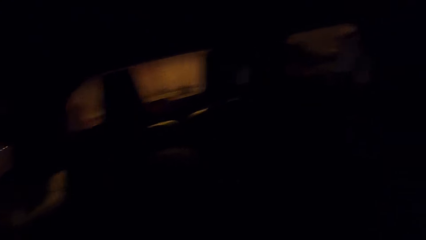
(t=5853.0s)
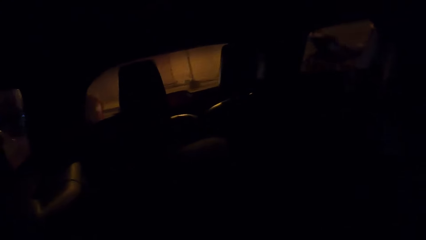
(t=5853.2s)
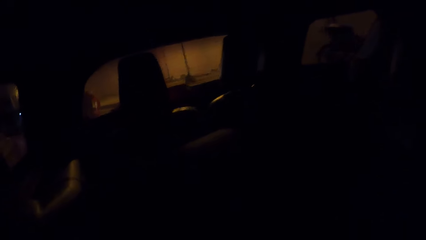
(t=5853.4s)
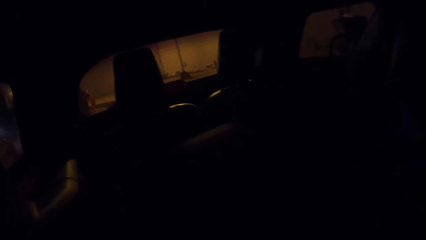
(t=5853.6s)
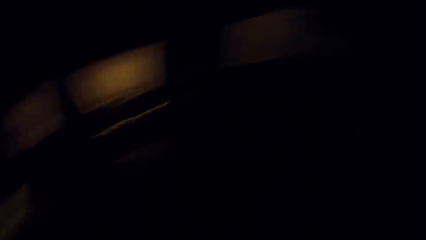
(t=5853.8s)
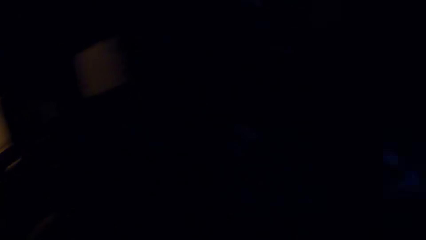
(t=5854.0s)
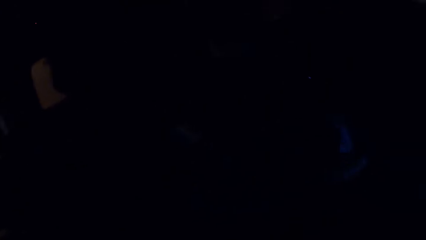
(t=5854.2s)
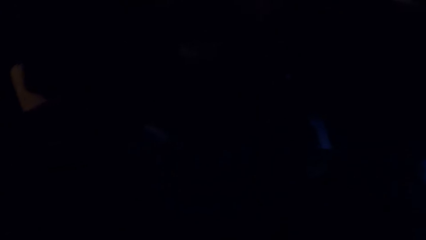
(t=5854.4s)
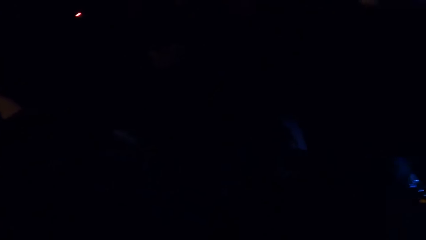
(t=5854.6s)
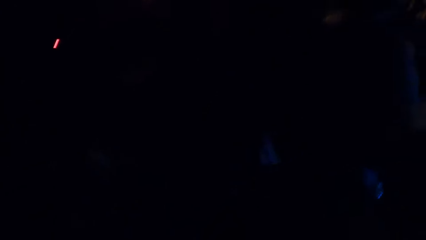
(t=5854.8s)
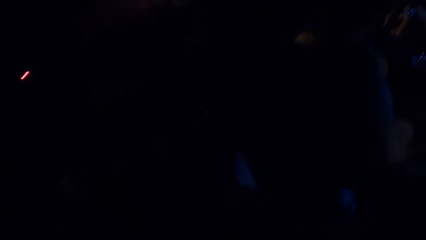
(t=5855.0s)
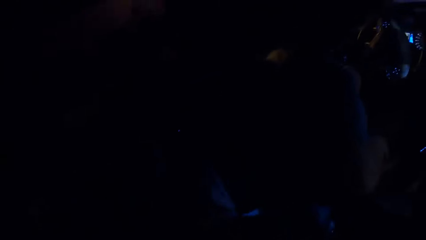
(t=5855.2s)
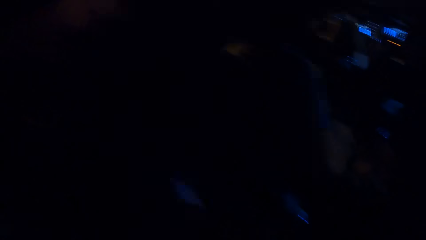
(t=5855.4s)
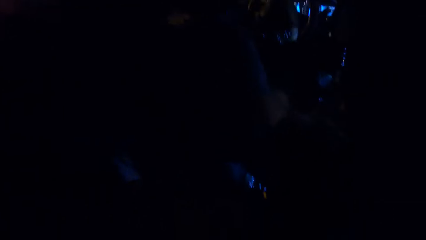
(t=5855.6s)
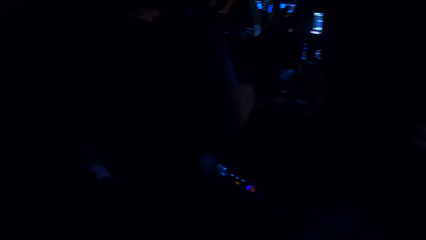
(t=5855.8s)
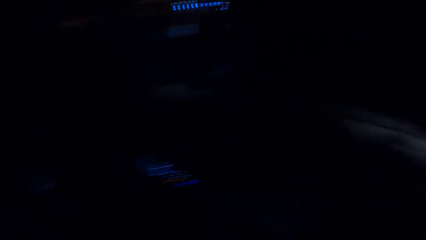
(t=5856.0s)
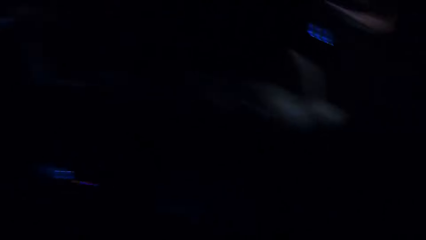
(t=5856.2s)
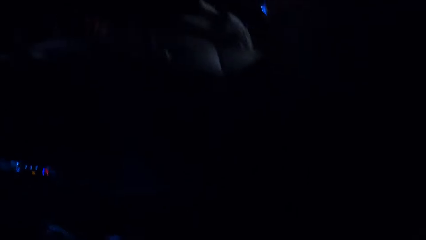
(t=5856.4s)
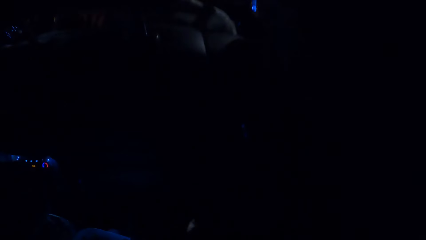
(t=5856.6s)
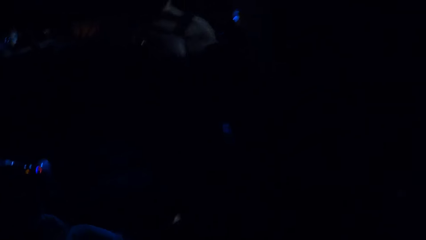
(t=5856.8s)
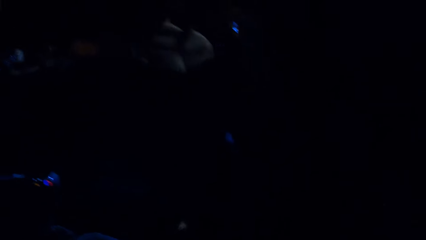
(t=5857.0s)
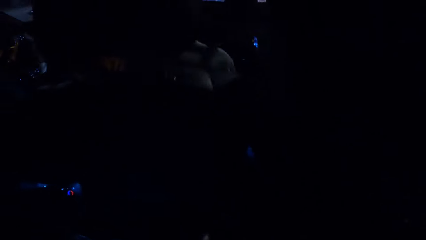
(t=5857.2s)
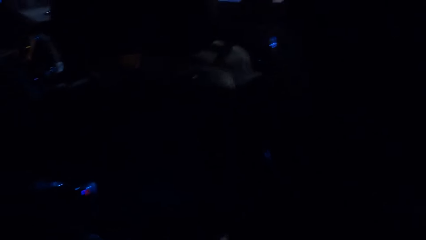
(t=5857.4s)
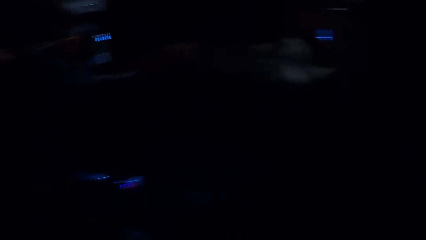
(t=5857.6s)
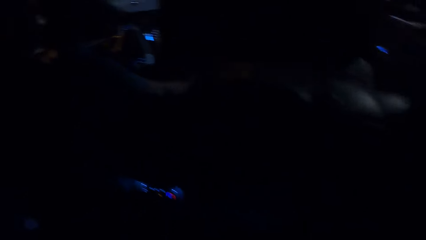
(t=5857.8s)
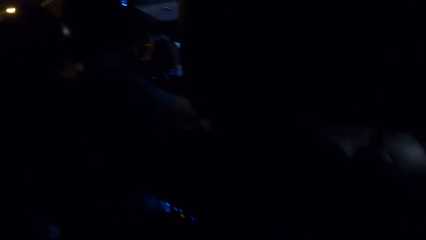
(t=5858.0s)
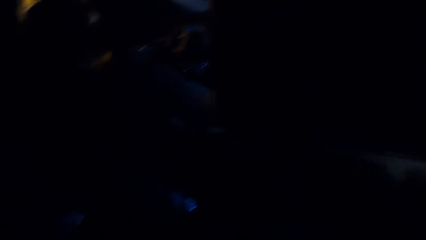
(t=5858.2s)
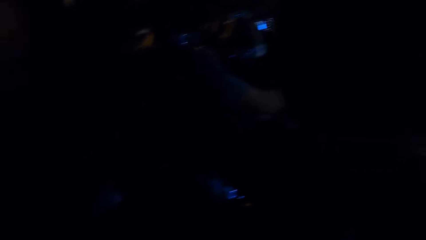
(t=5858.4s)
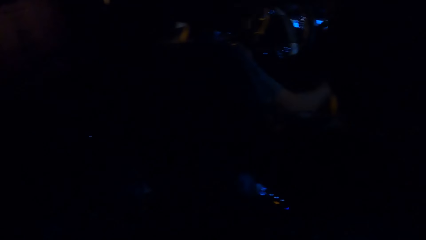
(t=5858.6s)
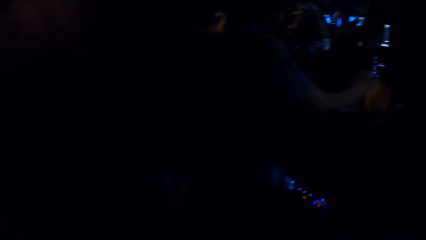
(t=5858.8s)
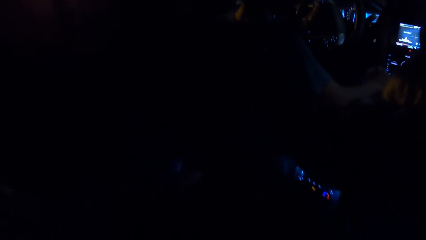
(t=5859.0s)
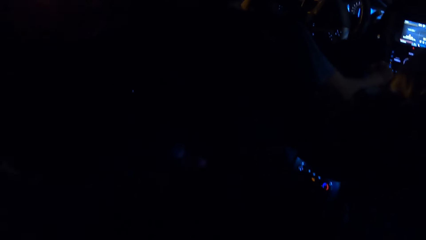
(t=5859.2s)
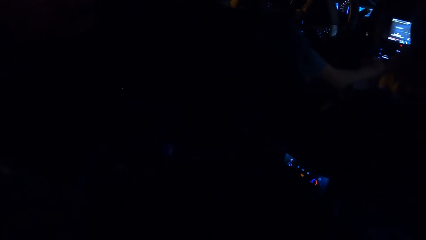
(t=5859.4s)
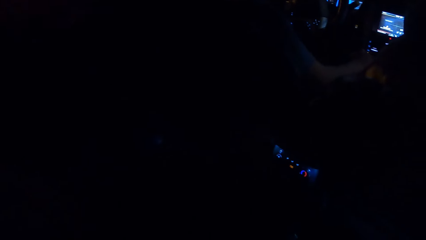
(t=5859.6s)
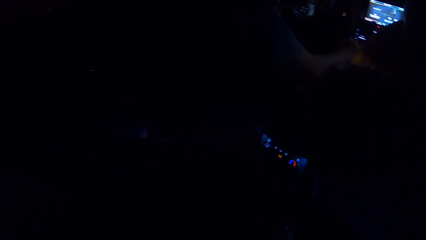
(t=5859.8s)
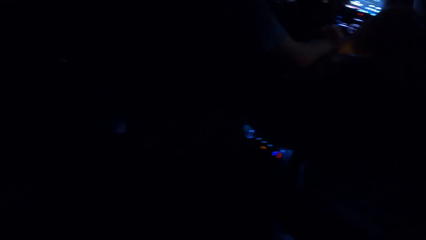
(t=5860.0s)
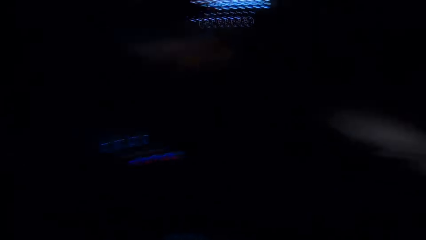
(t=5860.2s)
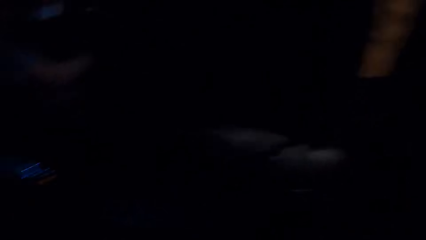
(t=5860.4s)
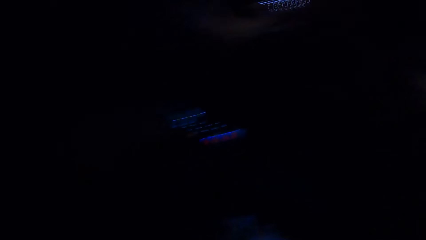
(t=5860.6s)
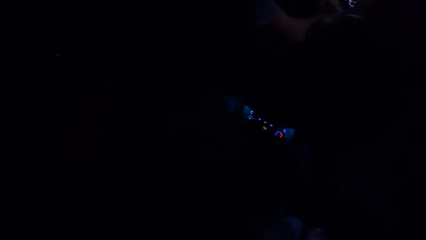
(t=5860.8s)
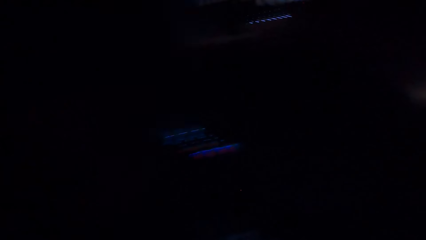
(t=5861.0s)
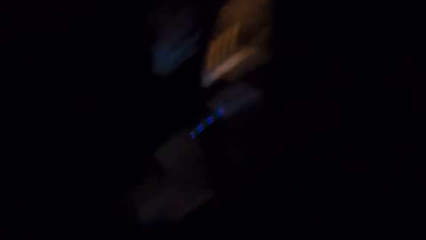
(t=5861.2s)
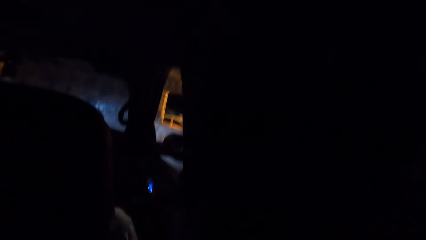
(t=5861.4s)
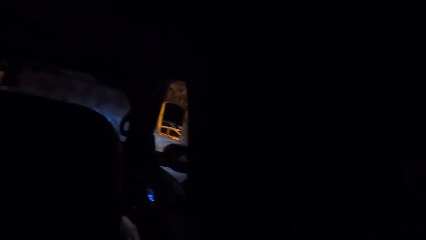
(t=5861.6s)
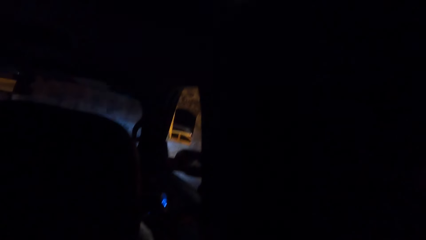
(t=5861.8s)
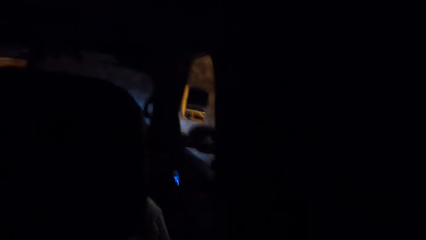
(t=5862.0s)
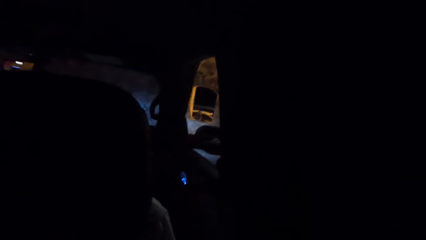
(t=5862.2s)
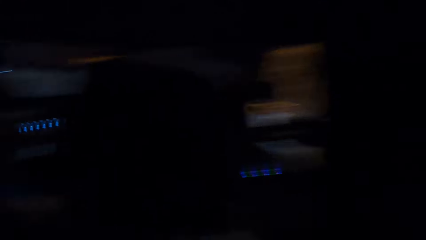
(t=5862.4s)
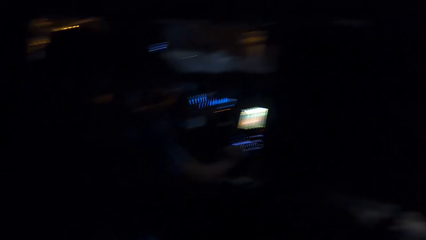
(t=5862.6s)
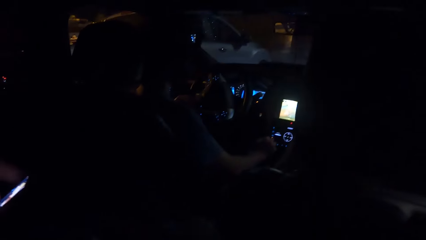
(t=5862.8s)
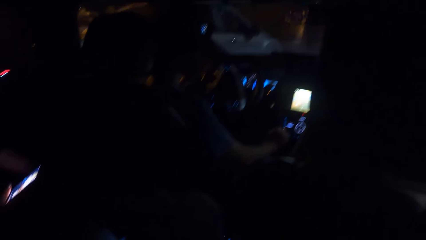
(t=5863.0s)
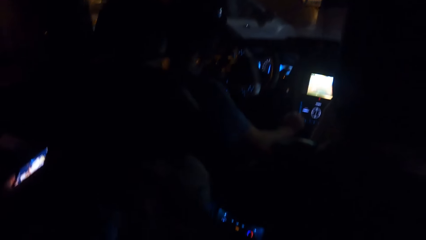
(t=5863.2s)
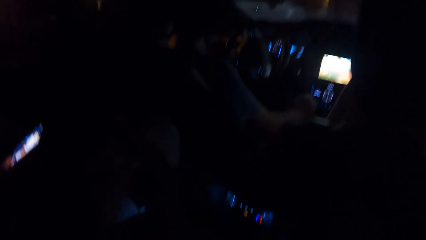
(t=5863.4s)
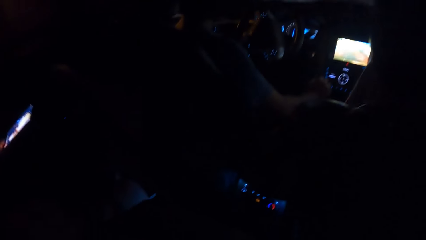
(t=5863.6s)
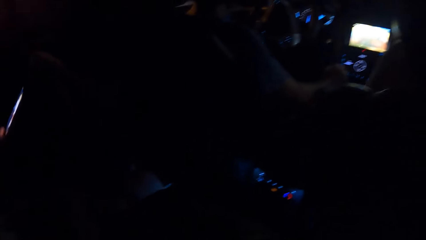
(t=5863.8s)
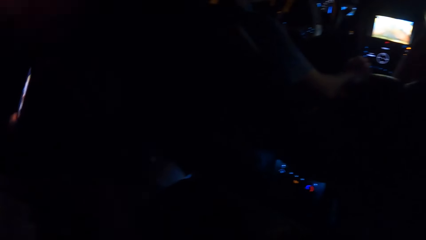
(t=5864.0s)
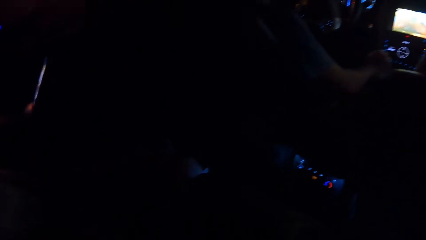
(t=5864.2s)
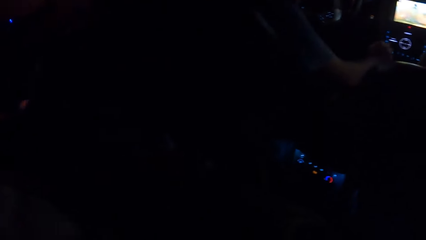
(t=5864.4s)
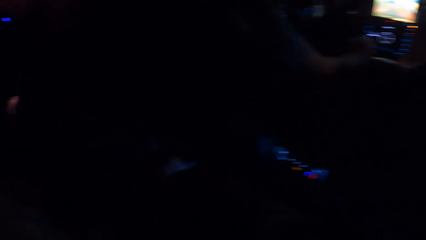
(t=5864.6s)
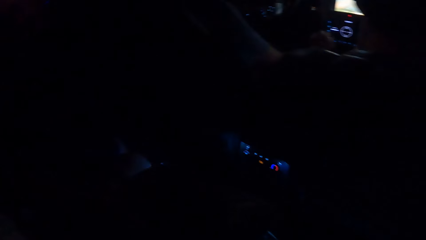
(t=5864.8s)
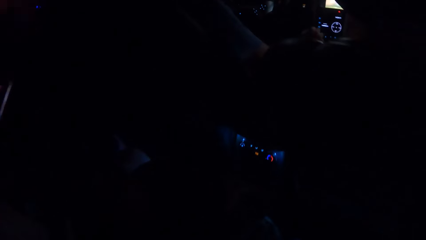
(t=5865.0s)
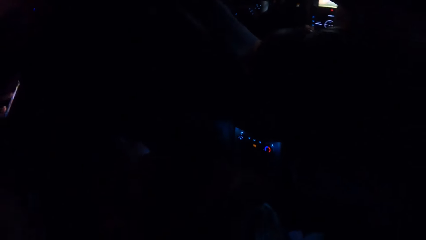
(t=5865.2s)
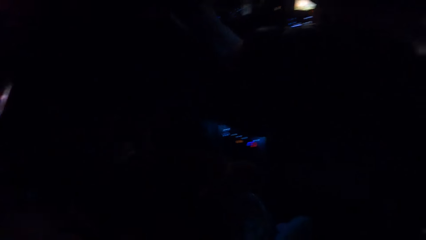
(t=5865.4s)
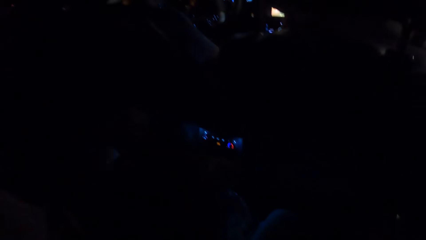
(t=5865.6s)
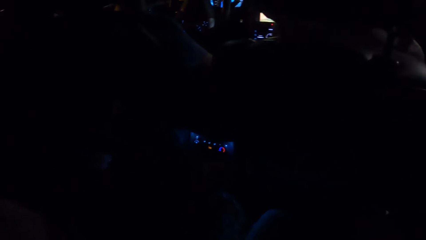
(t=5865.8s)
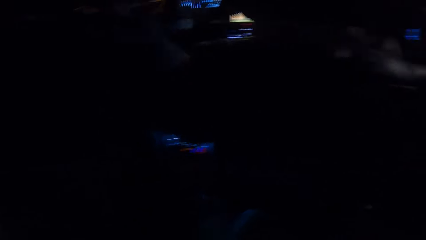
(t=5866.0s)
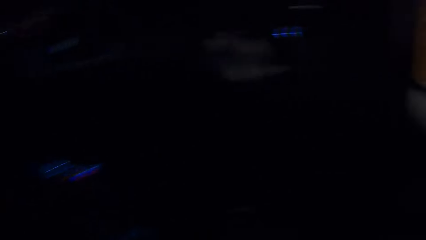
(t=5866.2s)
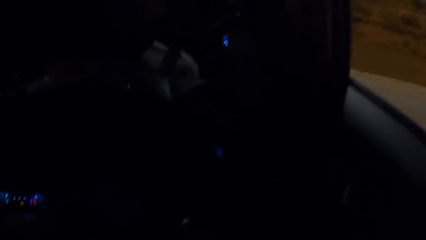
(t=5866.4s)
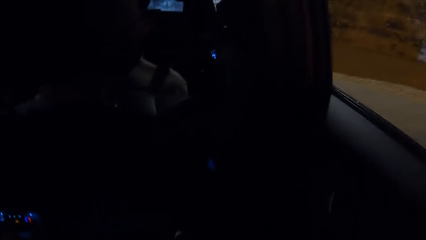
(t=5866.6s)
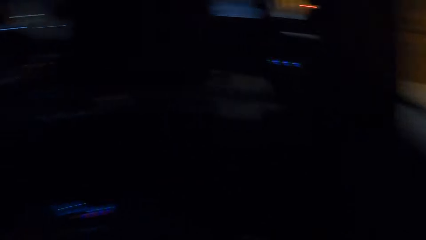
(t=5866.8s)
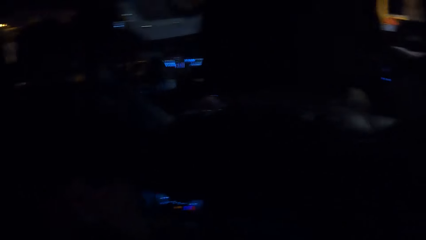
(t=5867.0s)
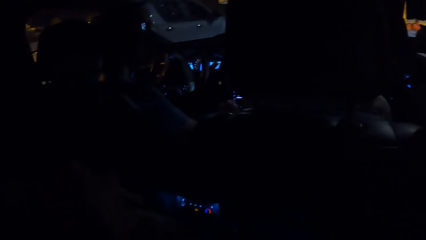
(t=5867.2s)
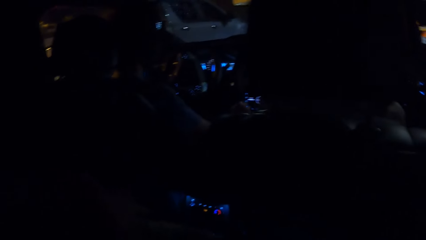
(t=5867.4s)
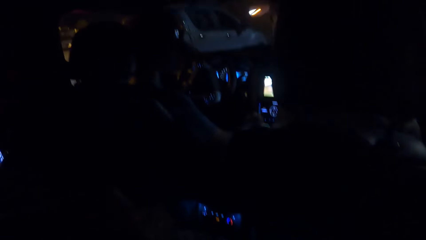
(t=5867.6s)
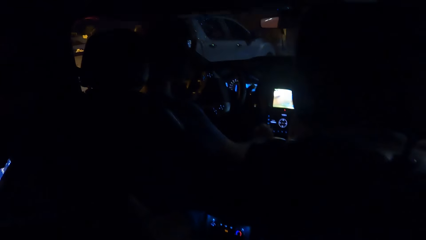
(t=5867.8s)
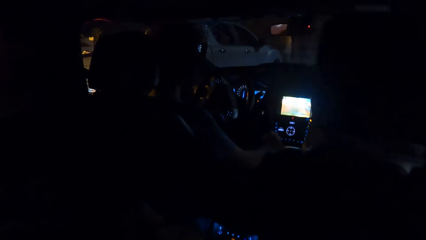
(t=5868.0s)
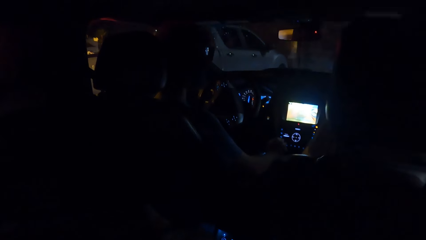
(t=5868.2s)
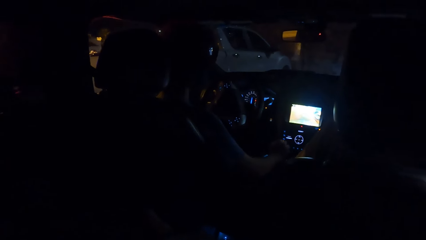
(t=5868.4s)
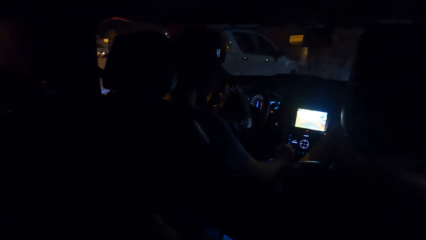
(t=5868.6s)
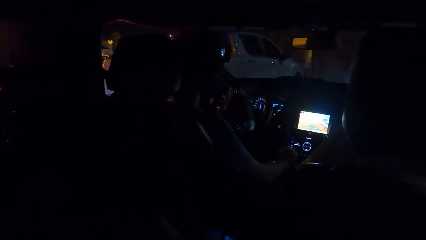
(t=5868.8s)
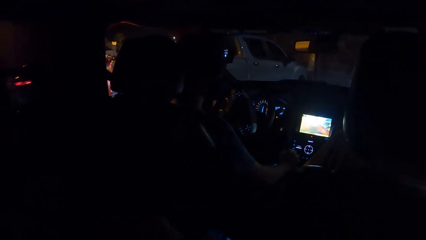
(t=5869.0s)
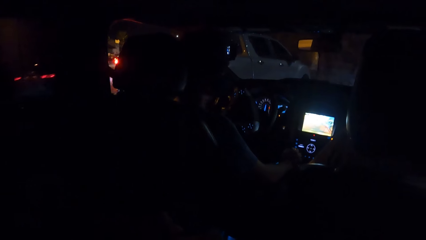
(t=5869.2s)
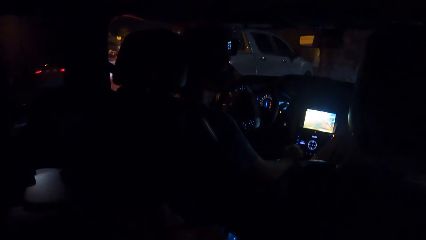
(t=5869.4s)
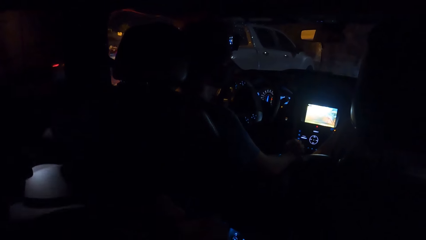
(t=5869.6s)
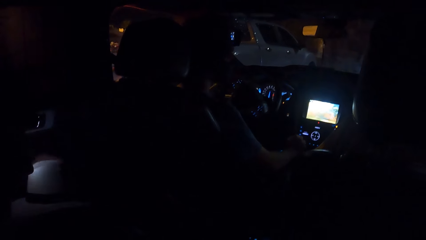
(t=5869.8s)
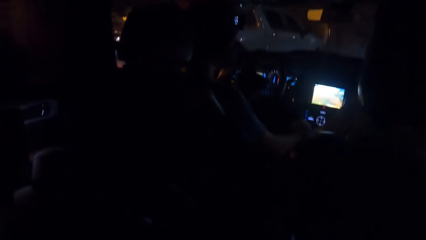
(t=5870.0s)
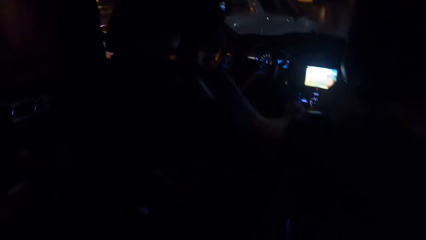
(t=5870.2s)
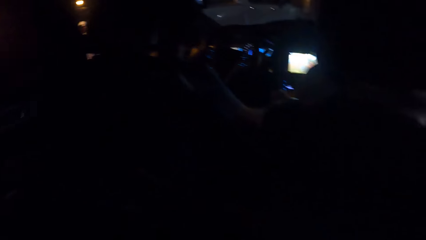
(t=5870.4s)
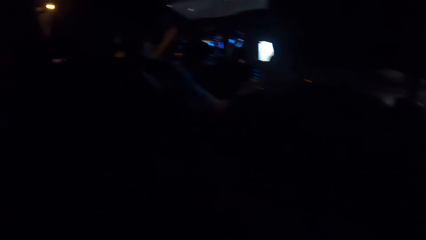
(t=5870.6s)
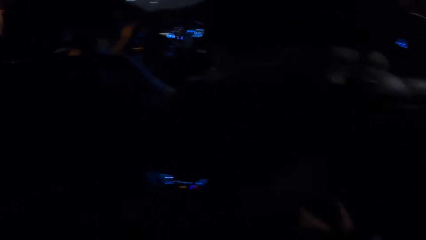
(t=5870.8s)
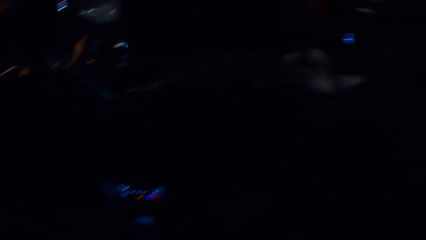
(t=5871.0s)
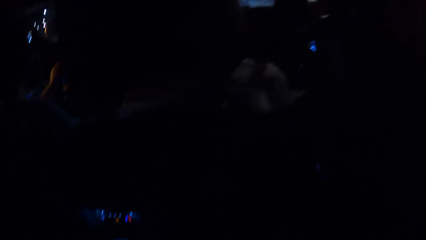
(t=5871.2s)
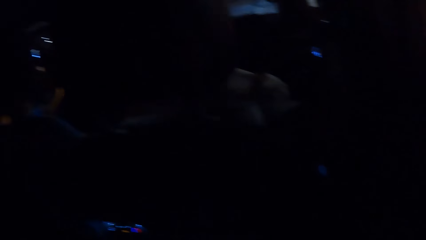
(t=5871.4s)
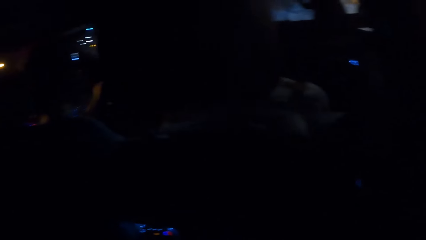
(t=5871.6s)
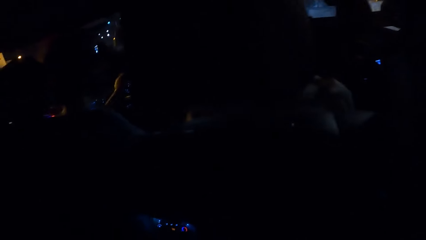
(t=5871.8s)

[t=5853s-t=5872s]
The camera wearer looks at the back. They look around the car. They look outside. They look around in the car. A man drives the car.
